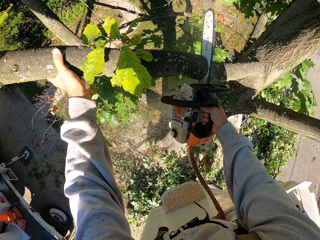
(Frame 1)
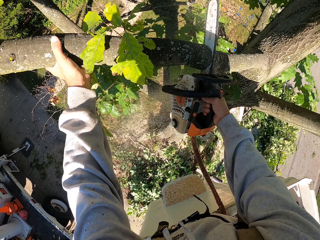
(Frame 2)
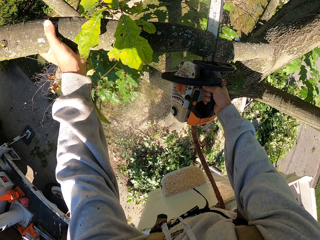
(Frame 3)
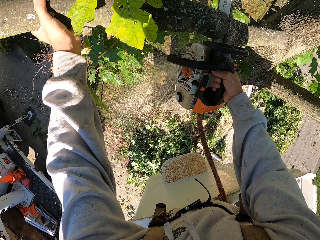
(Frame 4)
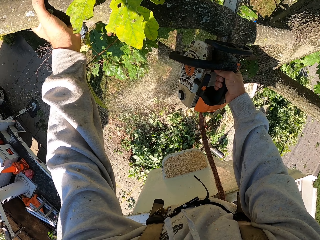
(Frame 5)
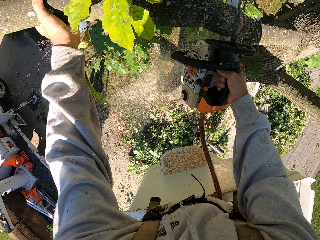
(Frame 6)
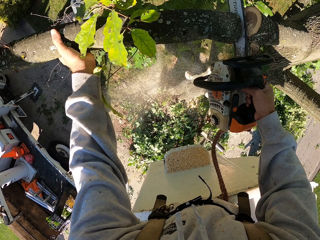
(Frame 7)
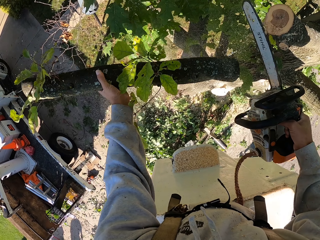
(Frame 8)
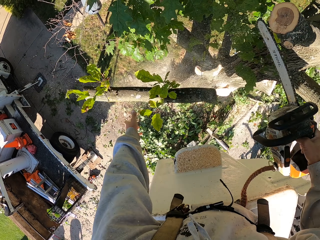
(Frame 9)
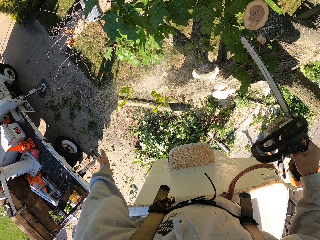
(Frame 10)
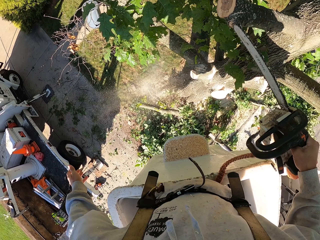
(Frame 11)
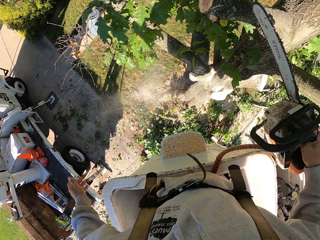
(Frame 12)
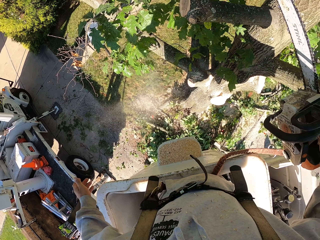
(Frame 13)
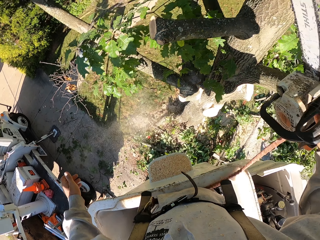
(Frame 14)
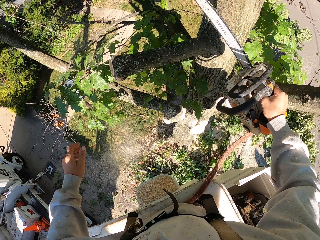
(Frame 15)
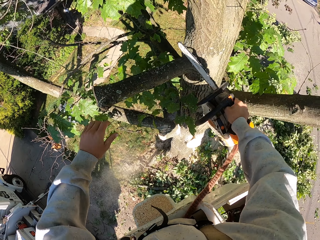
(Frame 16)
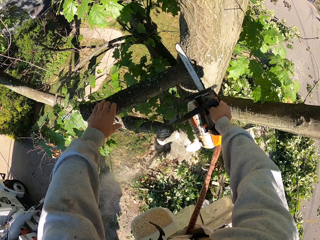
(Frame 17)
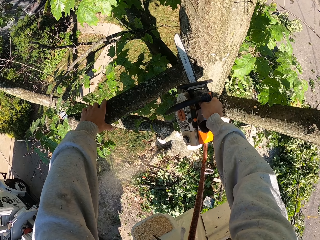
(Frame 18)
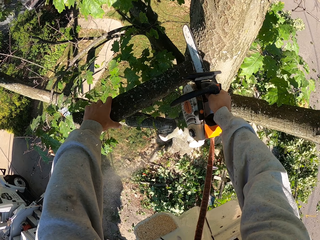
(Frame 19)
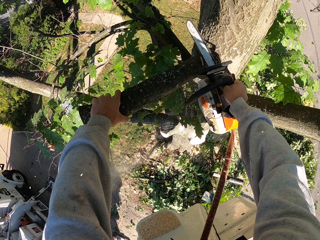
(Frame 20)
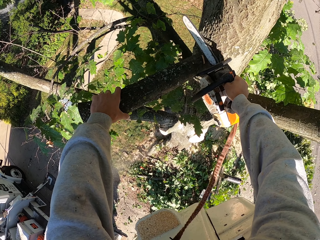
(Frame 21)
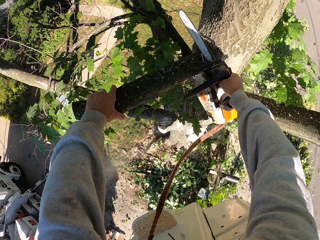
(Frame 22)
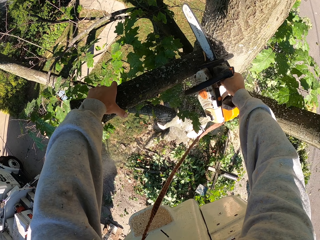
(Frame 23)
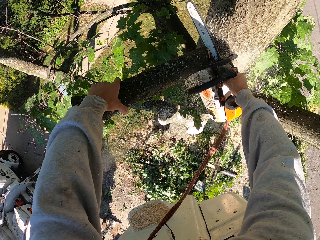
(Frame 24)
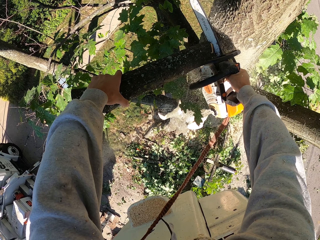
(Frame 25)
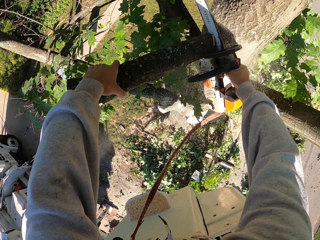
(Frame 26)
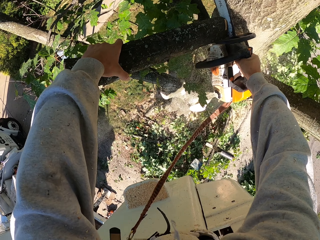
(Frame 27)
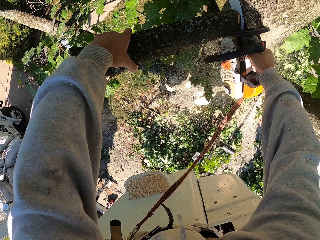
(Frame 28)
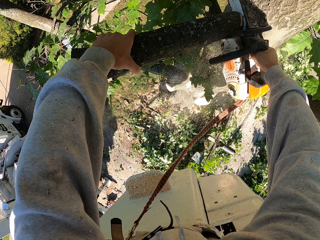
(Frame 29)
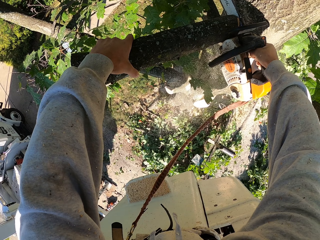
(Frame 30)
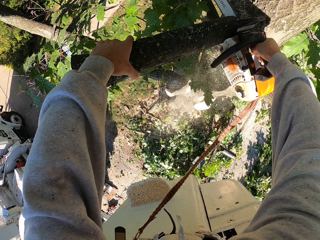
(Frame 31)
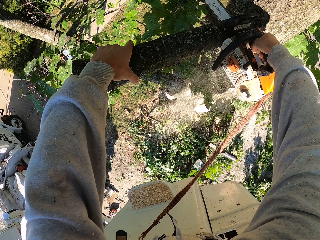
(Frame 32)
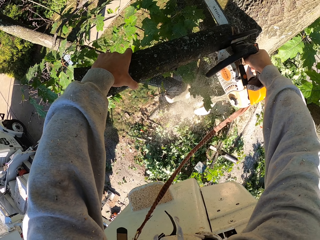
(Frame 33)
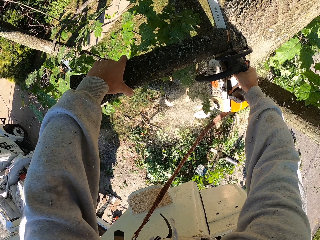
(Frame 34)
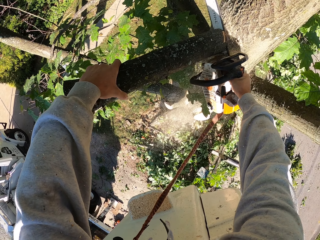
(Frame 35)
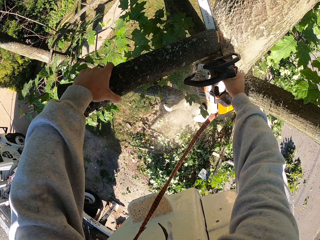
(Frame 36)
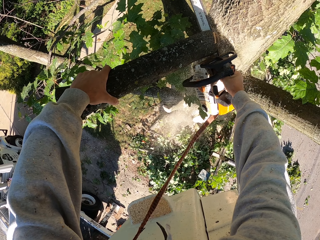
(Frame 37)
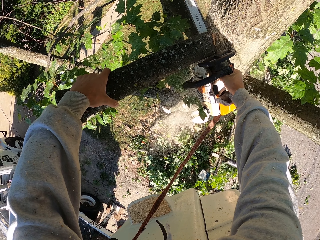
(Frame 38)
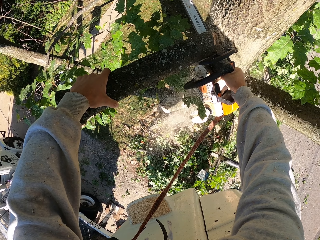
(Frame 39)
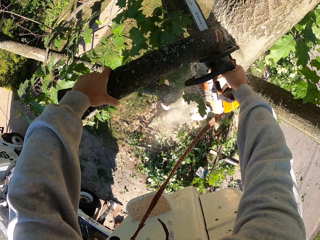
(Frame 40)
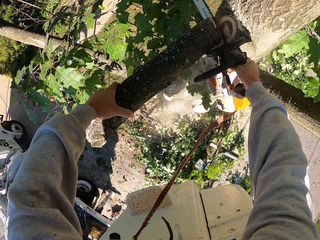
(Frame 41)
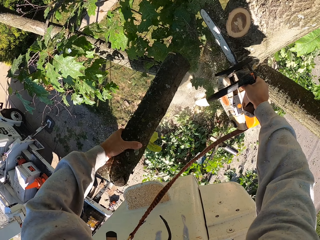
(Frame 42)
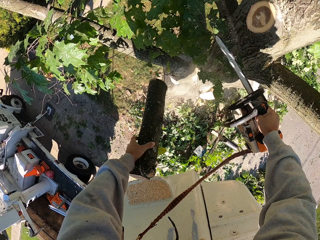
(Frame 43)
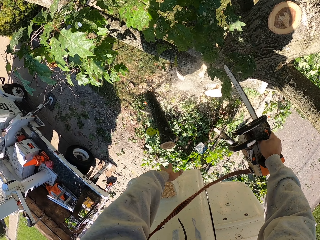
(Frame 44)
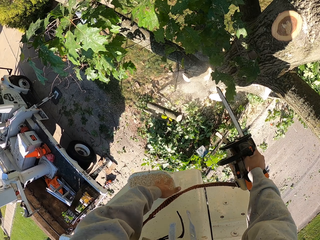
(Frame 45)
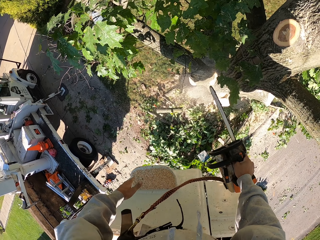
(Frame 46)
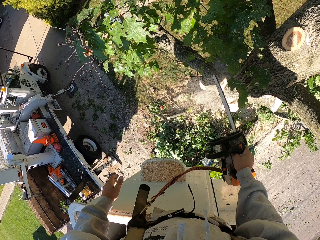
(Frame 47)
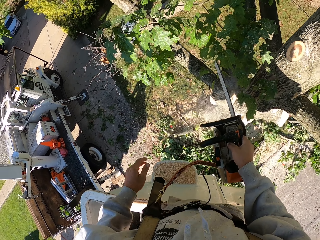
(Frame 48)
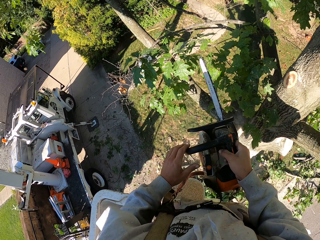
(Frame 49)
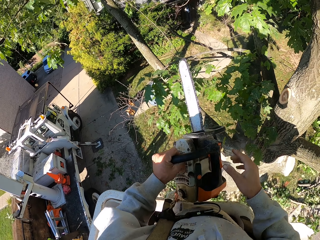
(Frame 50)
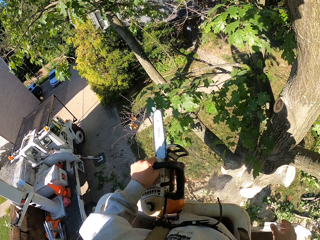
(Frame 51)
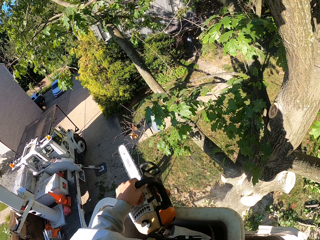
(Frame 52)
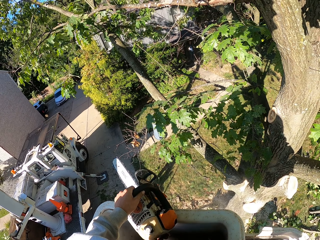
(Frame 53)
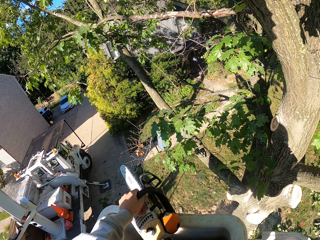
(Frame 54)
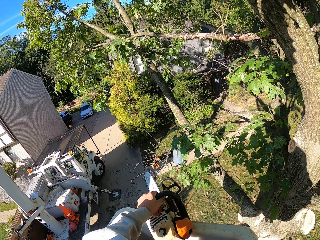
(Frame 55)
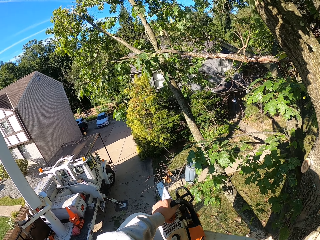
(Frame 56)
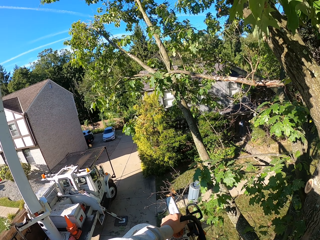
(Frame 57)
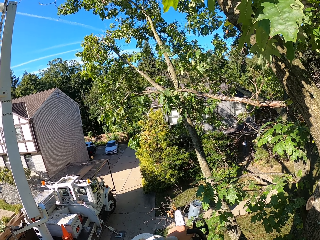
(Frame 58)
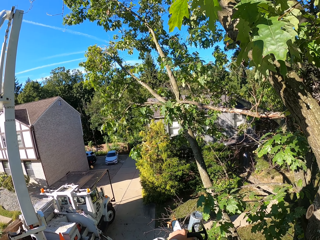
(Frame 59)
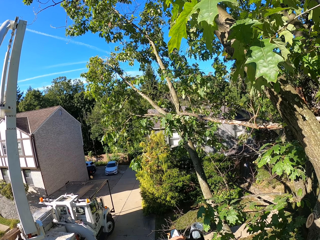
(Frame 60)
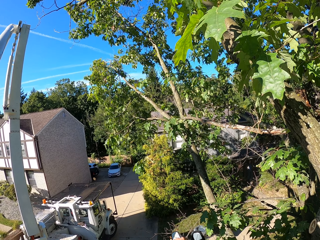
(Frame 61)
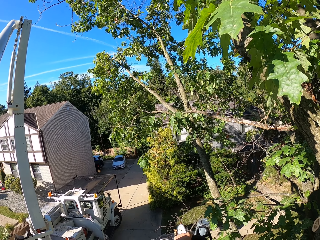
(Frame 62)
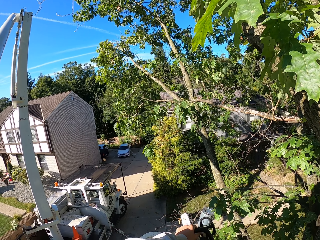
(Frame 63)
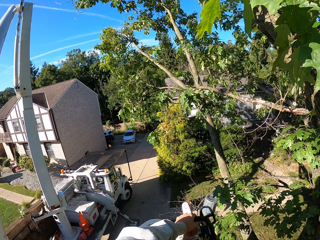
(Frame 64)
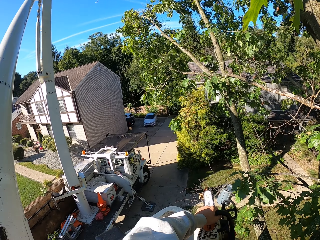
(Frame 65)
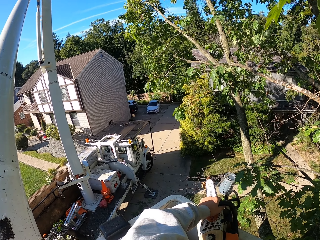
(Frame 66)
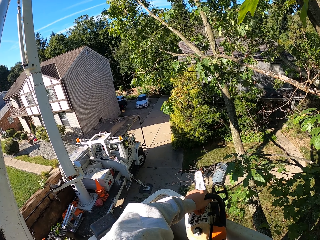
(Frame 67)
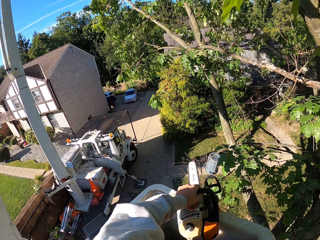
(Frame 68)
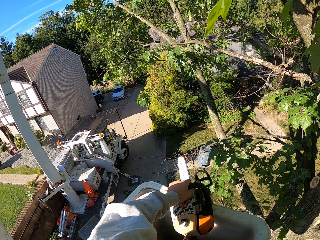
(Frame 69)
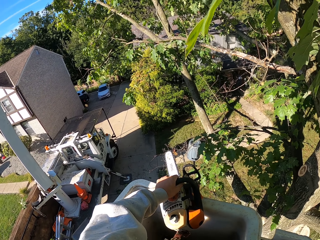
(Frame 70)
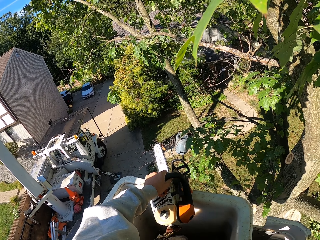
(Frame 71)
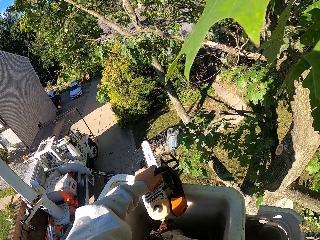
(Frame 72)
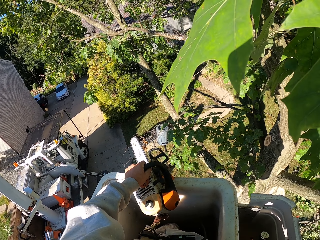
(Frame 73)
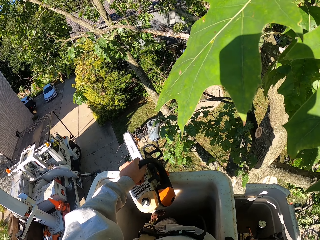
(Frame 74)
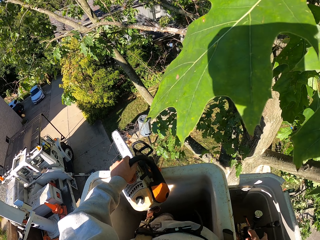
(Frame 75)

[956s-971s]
The camera wearer throws the branch on the ground with his left hand. He cuts the branch with the chainsaw in his right hand. He holds the branch with his left hand. He throws the branch on the ground with his left hand. He cuts a tree branch with a power saw. He places the chainsaw on the boom lift with his left hand. He operates the hydraulic control with his right hand. He holds the power saw with the left hand.

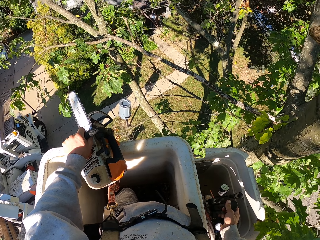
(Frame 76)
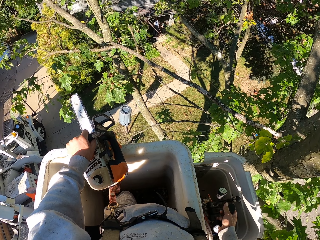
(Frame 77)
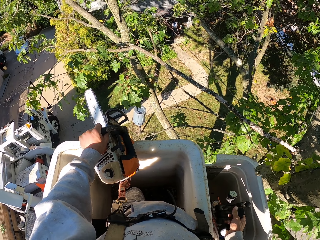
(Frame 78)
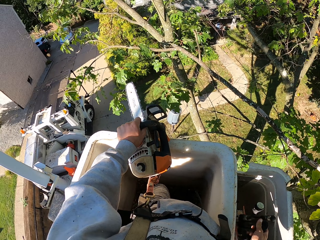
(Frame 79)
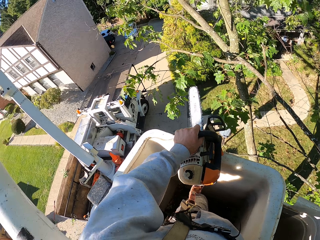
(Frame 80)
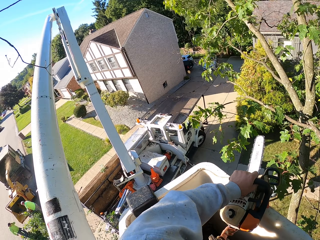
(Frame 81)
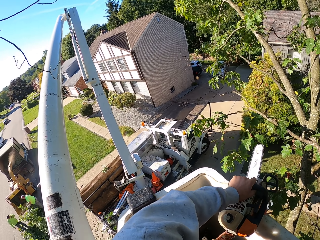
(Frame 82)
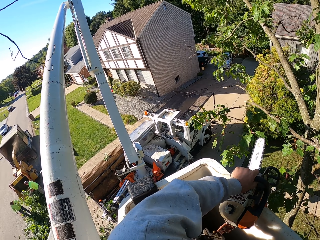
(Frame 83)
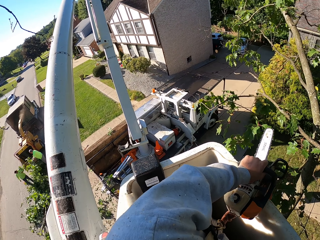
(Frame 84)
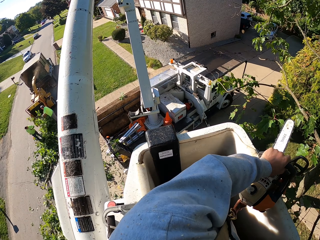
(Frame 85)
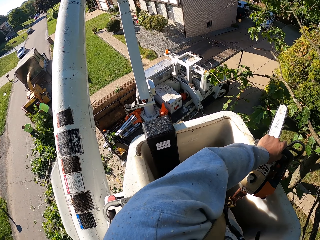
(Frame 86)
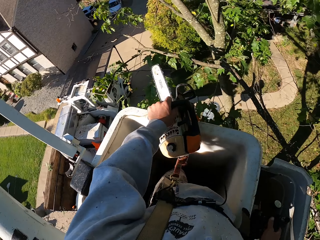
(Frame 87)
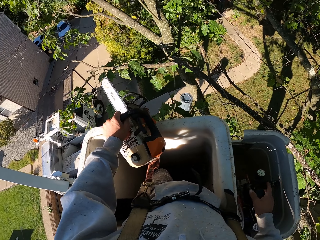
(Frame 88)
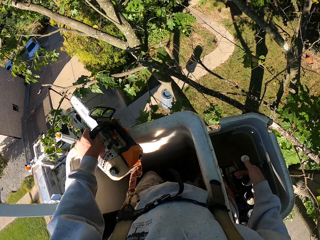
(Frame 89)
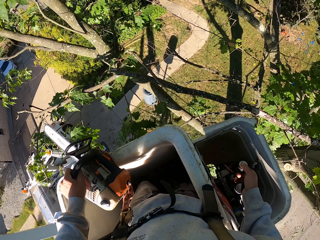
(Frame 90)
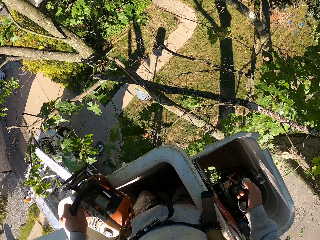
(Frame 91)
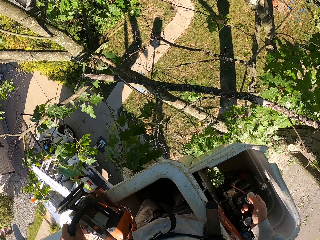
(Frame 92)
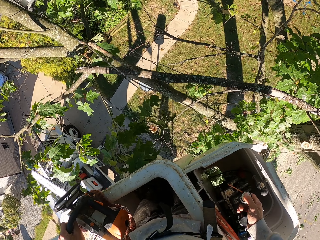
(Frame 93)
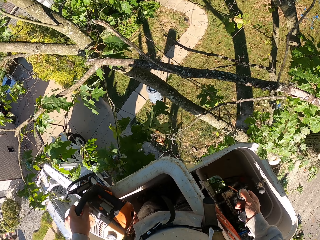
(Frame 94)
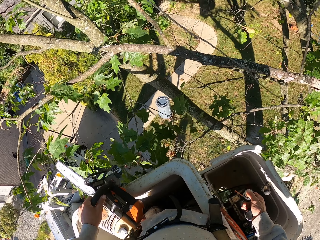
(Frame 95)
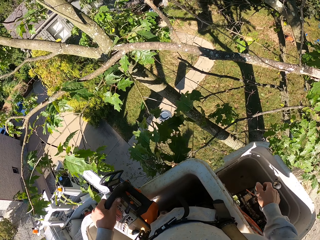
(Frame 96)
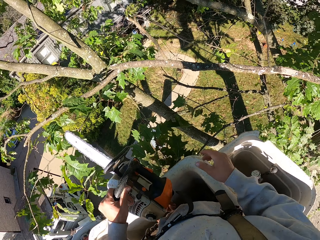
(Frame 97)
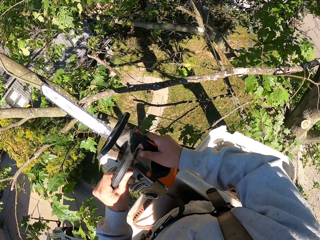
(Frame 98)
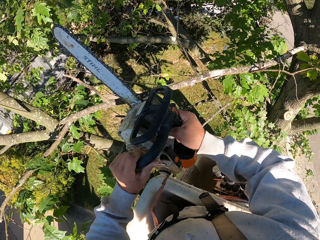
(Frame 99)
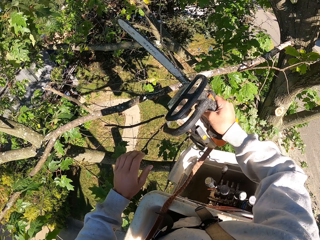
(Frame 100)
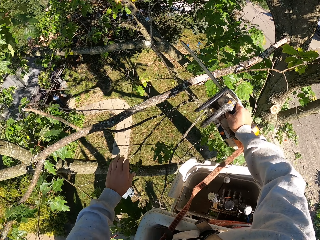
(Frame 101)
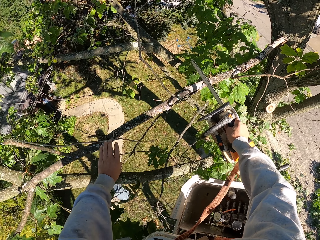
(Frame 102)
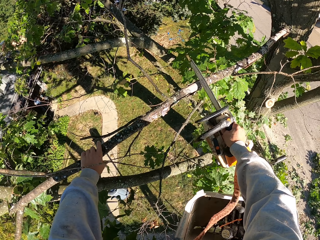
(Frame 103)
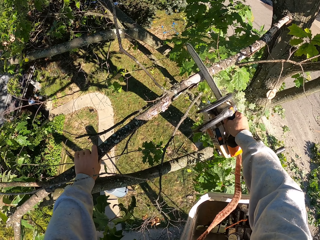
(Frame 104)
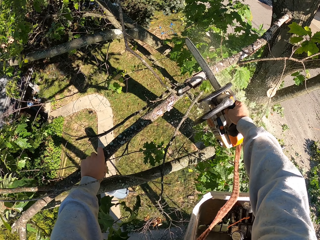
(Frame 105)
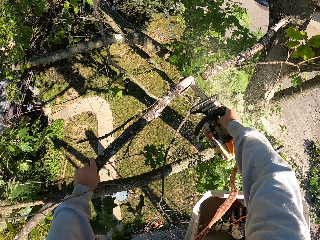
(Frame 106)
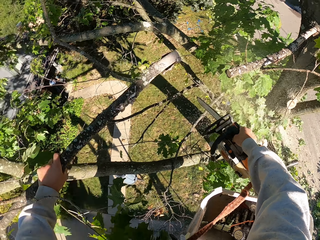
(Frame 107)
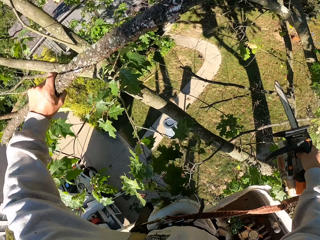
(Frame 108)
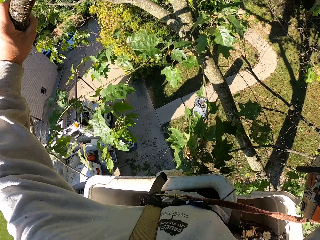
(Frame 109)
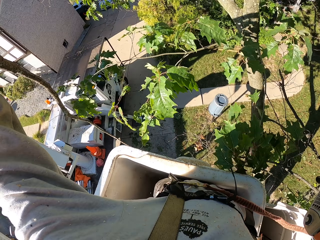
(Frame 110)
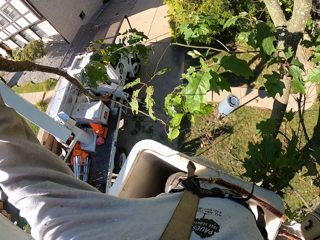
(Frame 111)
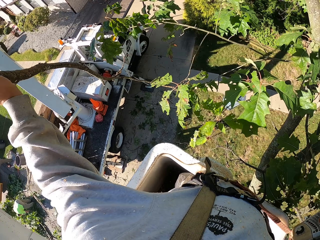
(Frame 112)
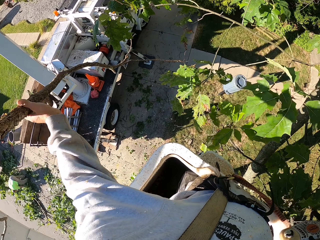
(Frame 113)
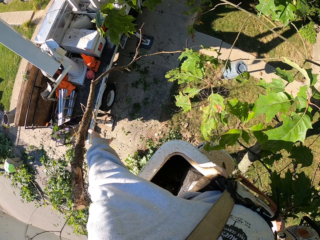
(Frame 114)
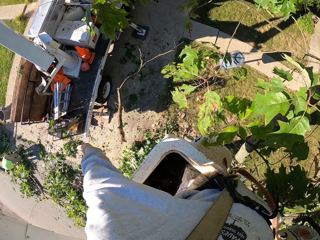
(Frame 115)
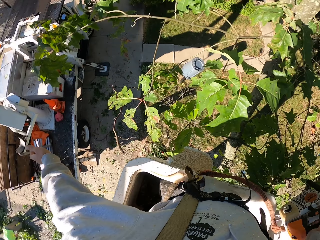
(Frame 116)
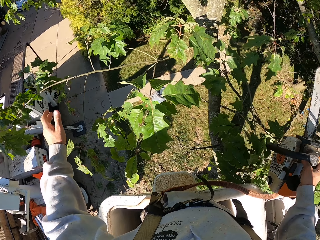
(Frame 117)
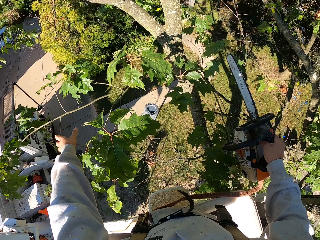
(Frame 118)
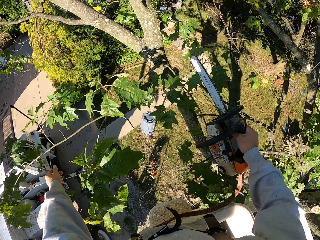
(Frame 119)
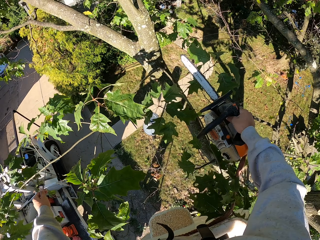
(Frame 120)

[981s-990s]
The camera wearer presses buttons. He cuts the branch with the chainsaw in his right hand. He holds the branch with his left hand. He throws the branch on the ground with his left hand.
